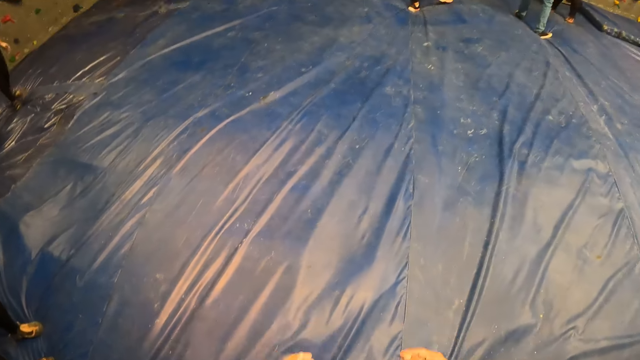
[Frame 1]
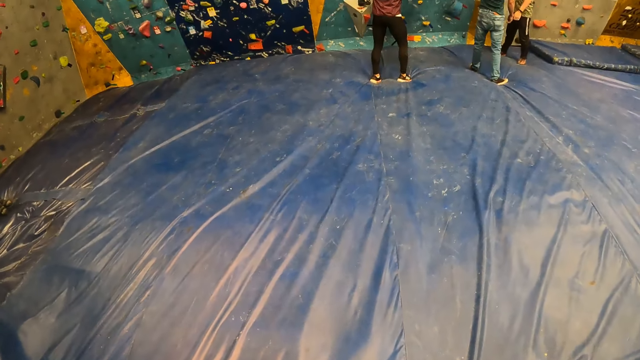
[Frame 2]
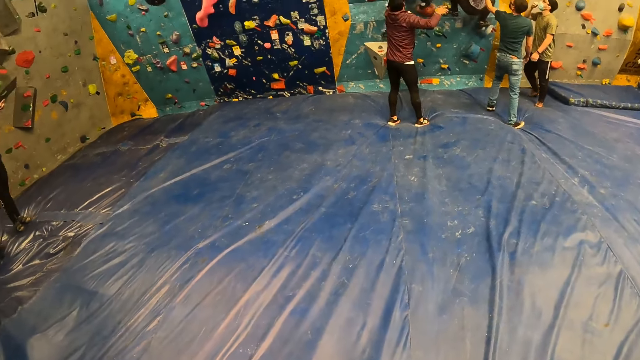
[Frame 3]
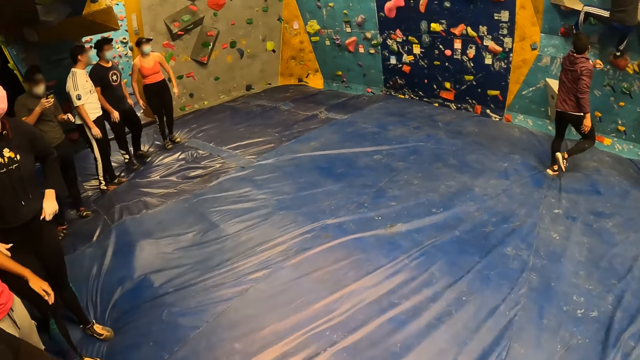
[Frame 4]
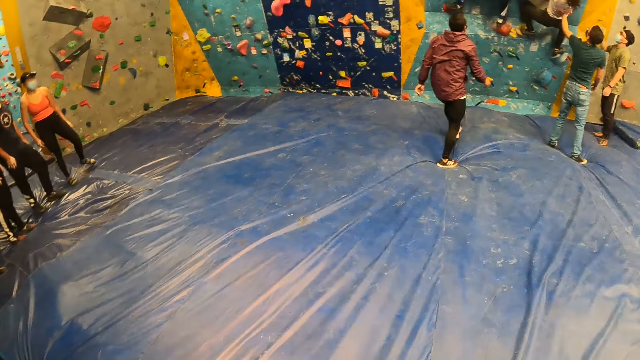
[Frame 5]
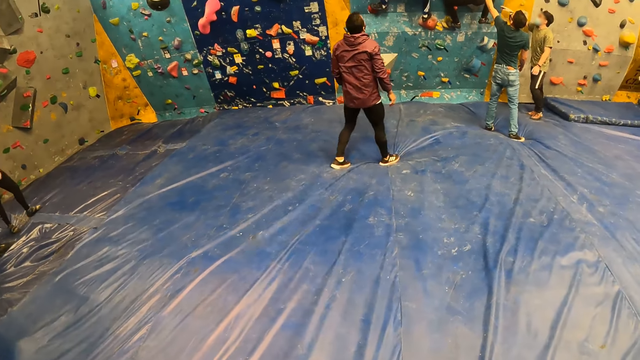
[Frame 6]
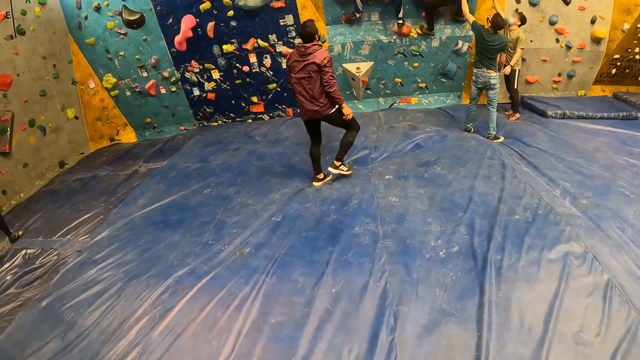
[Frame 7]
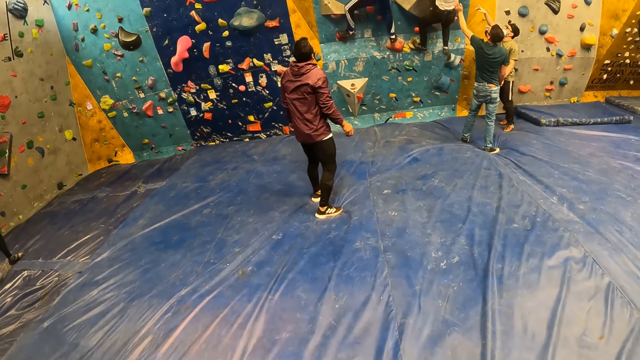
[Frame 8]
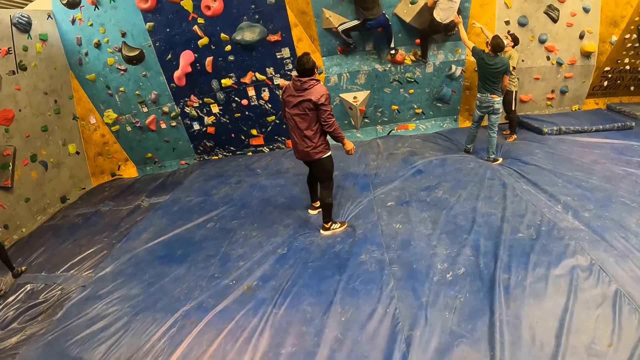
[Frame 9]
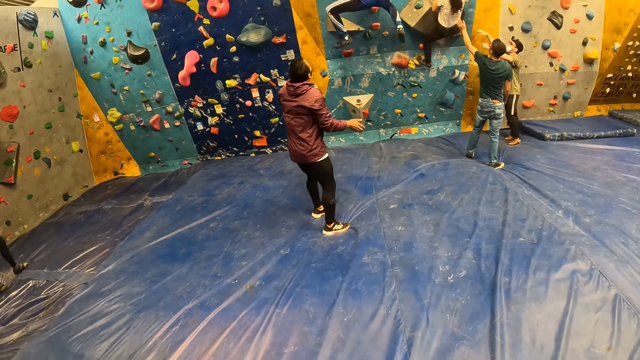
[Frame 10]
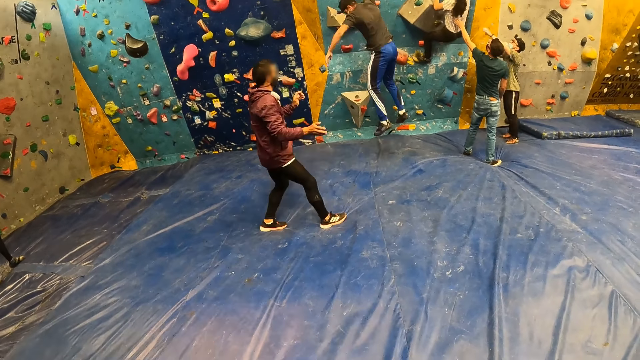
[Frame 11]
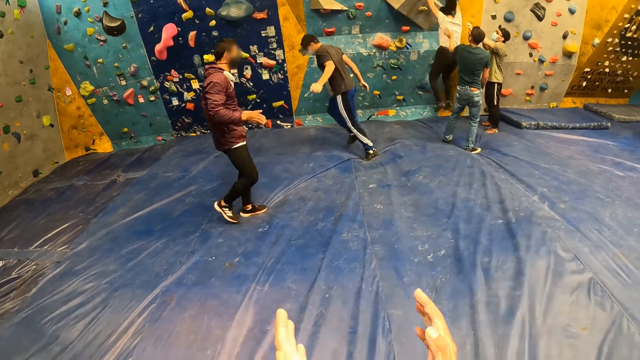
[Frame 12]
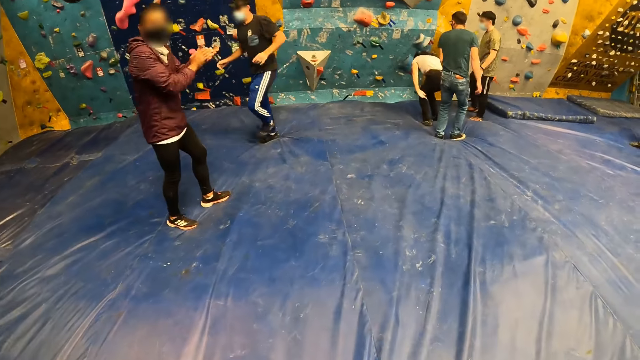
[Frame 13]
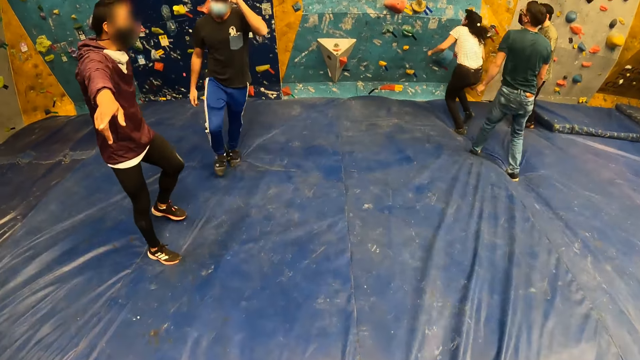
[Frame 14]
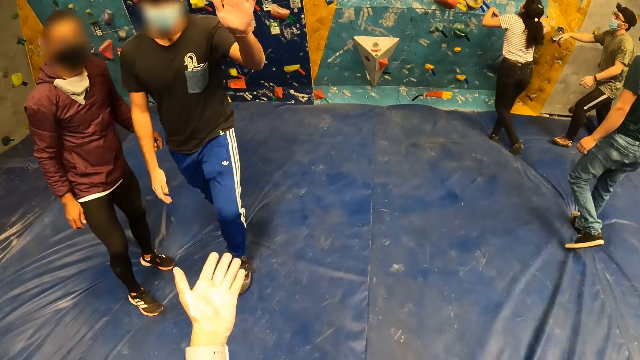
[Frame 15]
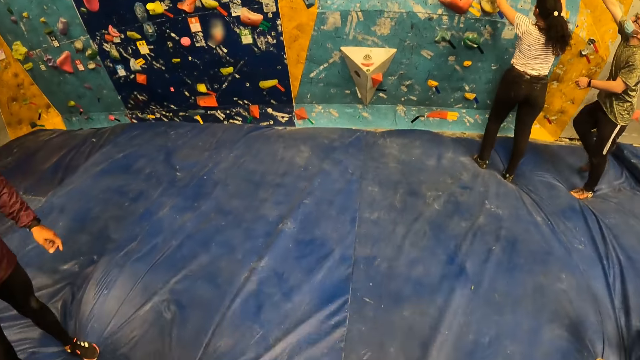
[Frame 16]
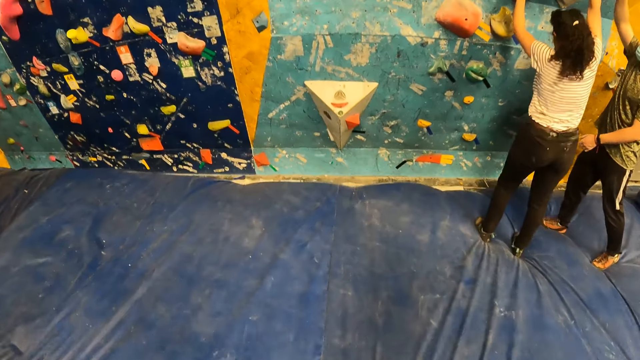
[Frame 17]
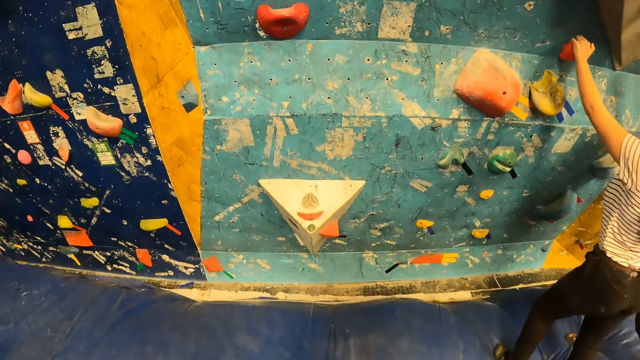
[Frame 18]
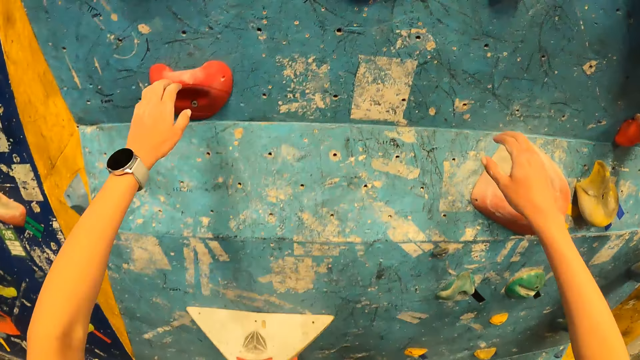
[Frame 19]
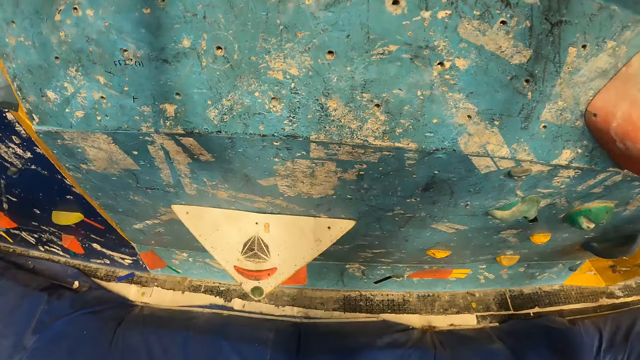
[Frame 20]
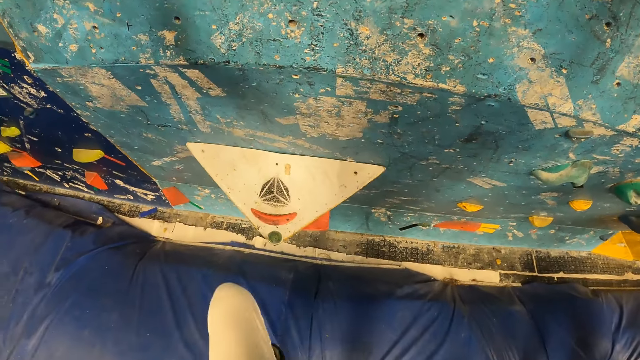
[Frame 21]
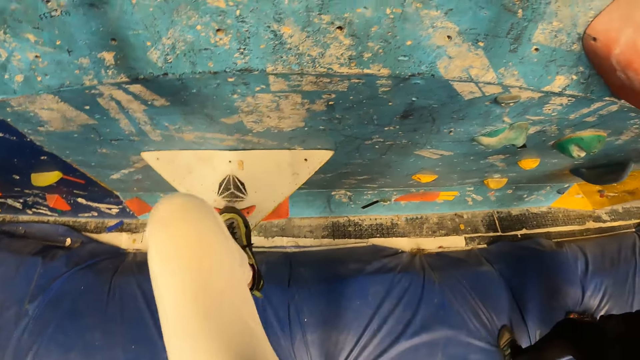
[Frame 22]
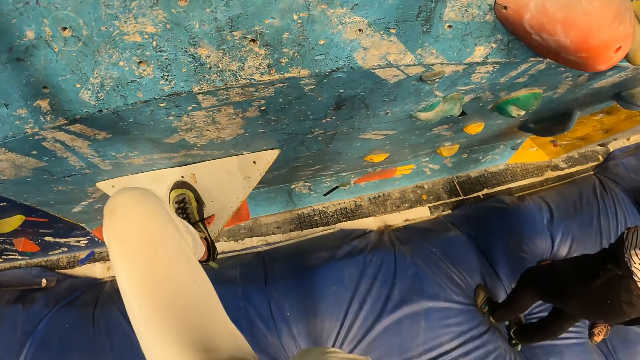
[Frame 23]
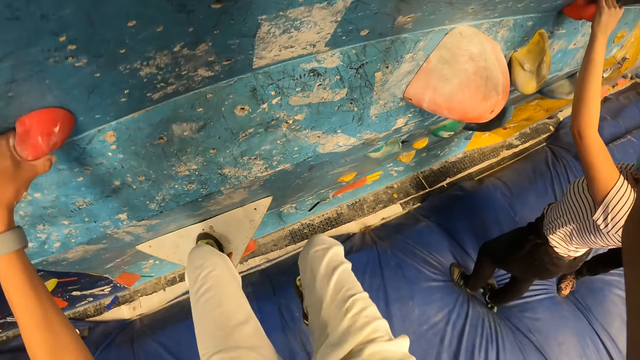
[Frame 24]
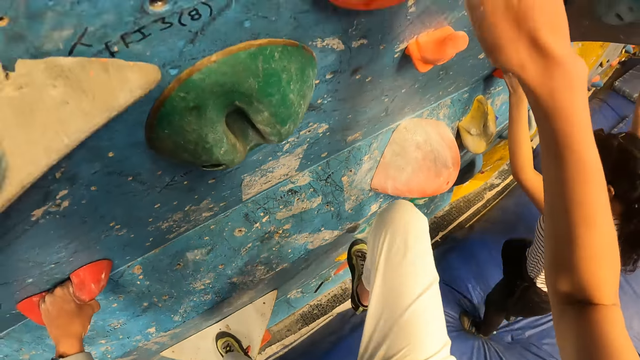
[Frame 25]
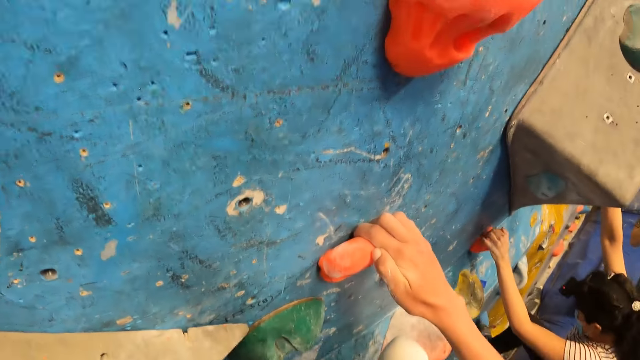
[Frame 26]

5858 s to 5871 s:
A man moves back. Another man jumps off. The camera wearer claps both hands together. A woman jumps off. The camera wearer walks towards the bouldering wall. The second man runs. A third man high fives the camera wearer with his left hand. The camera wearer runs. They climb the bouldering wall. They hold the handle and step on the handle.

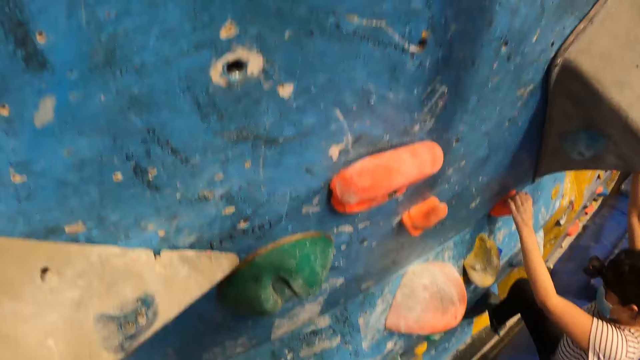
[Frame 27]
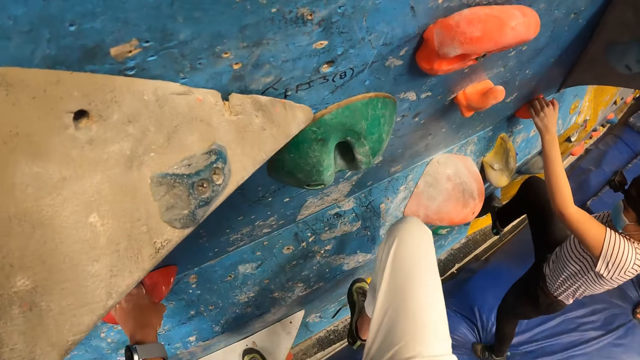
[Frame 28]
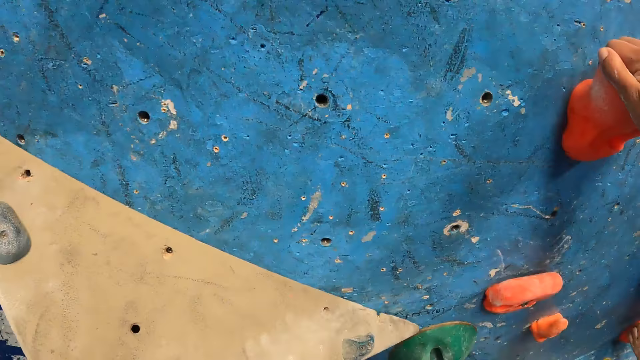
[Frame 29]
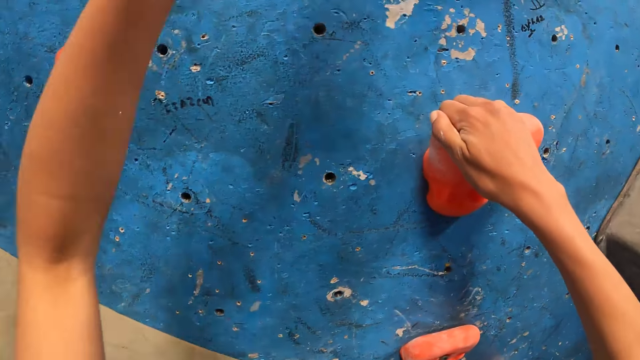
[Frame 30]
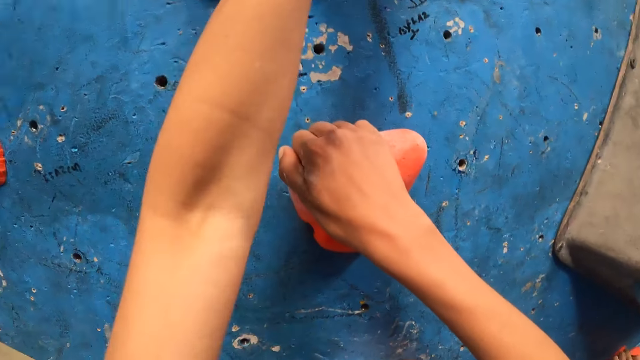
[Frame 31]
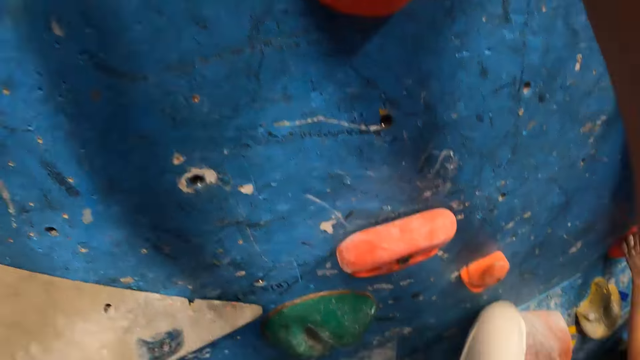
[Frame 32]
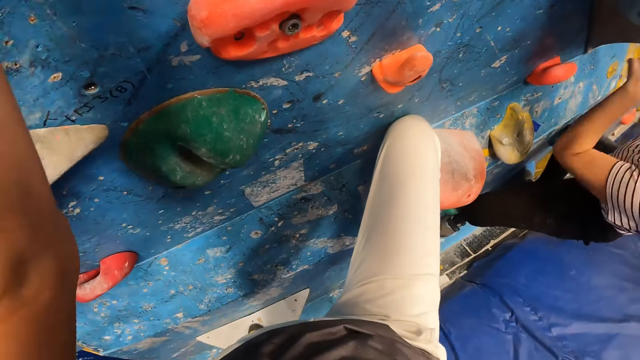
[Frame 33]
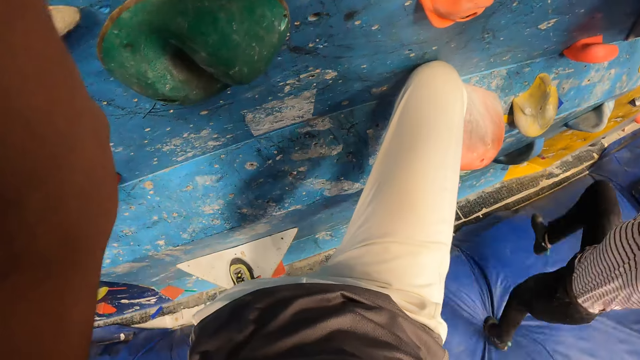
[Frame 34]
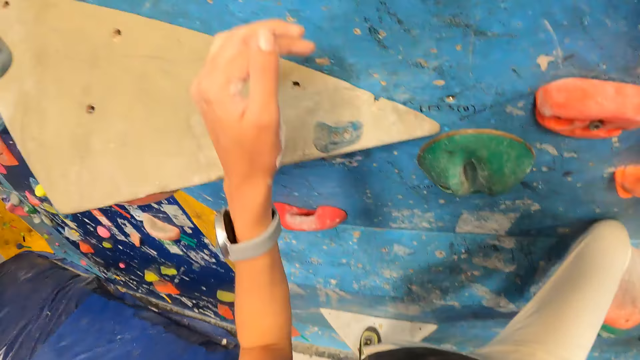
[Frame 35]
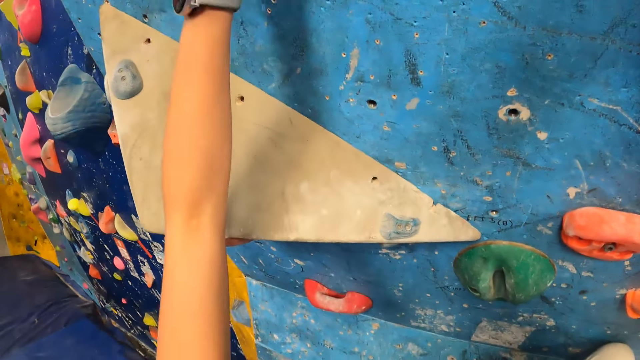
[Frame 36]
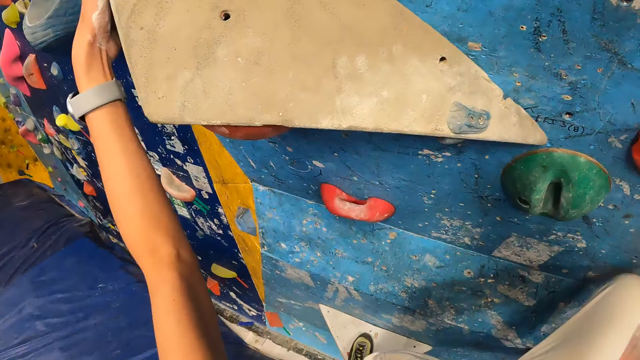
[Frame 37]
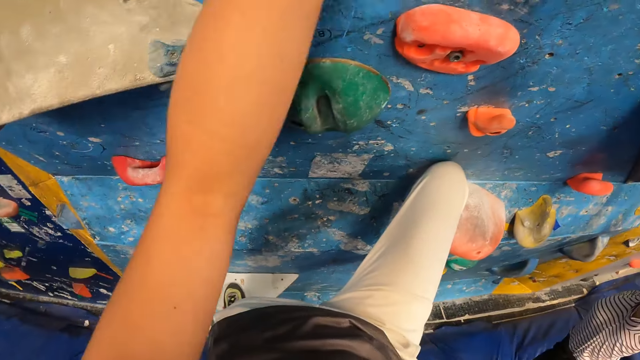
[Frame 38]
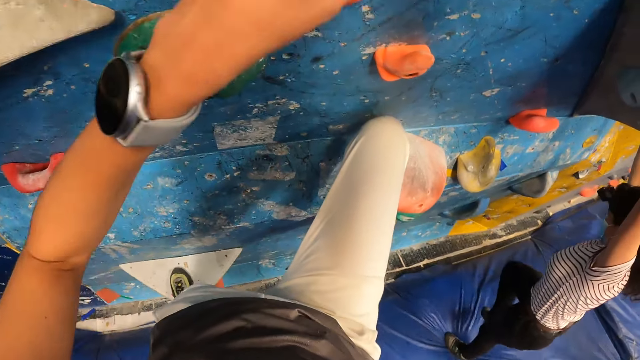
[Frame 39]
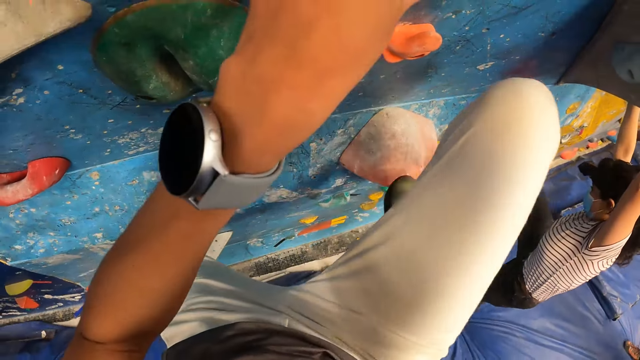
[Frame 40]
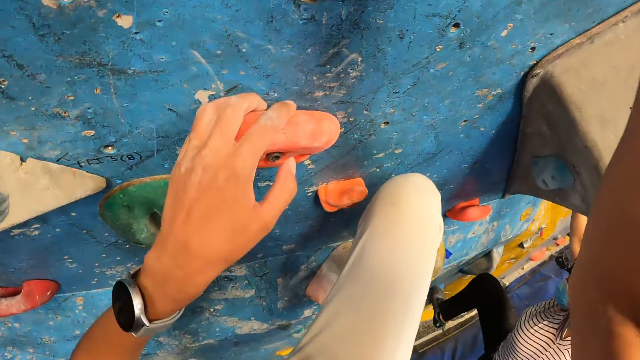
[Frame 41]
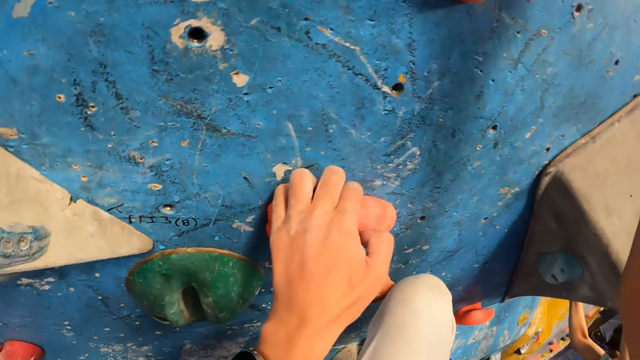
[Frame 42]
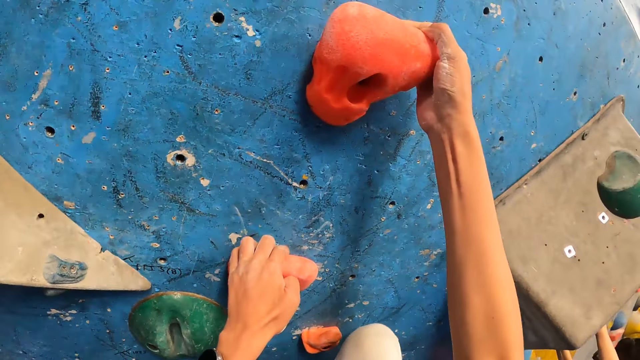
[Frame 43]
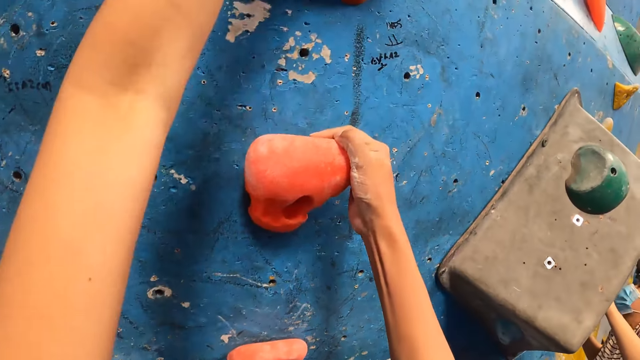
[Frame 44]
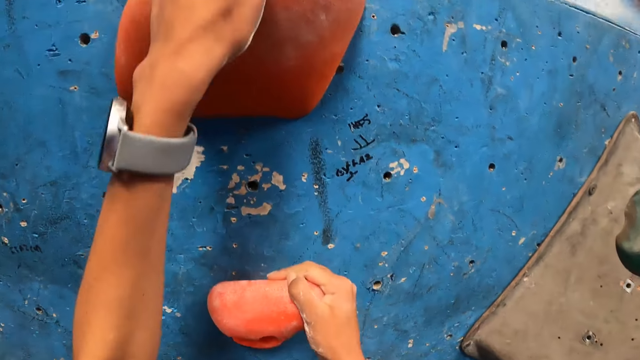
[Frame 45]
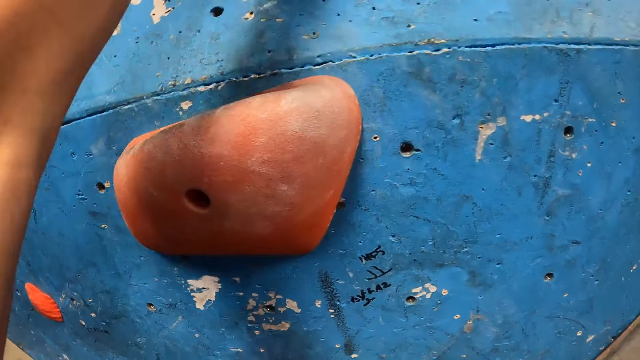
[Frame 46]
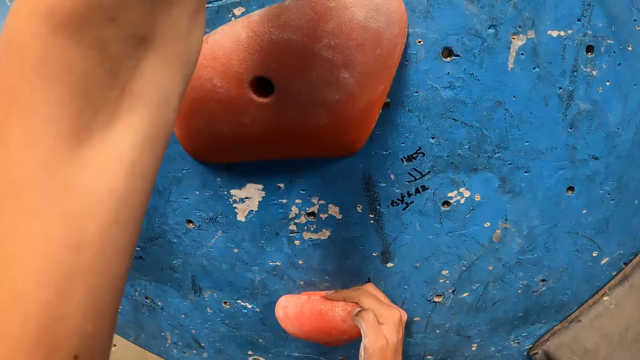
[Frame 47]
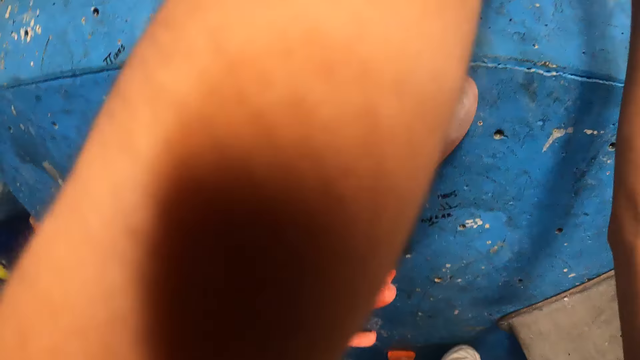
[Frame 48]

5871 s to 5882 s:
The camera wearer holds the handle. They step on the handle. They hold the handle. They hold the handle again. They climb.
